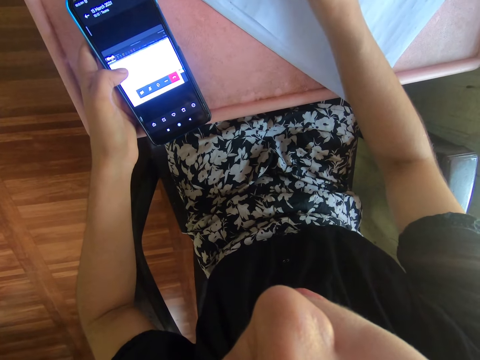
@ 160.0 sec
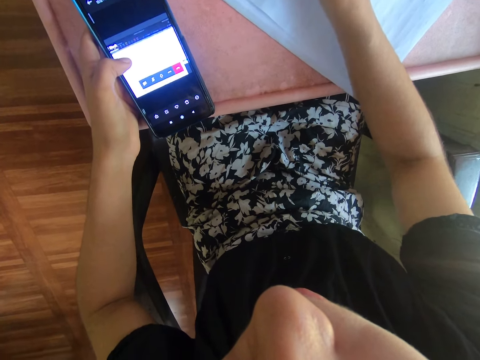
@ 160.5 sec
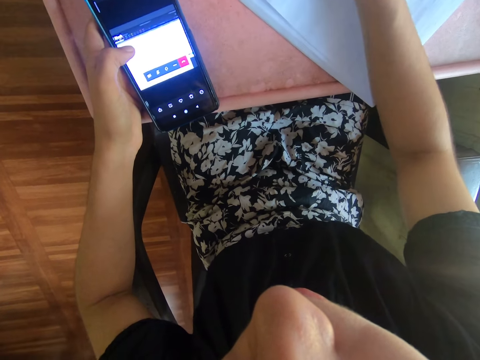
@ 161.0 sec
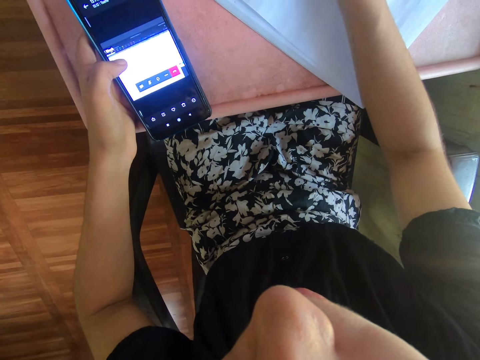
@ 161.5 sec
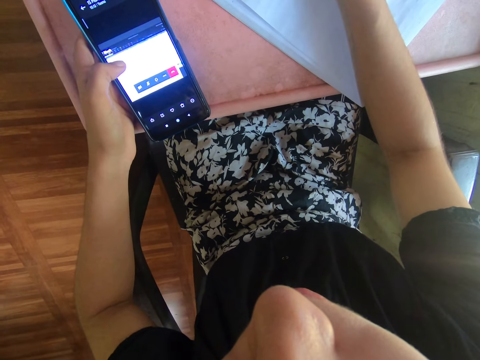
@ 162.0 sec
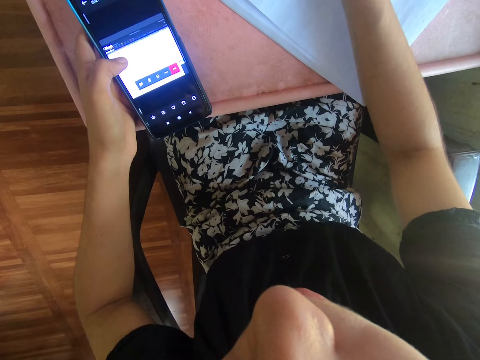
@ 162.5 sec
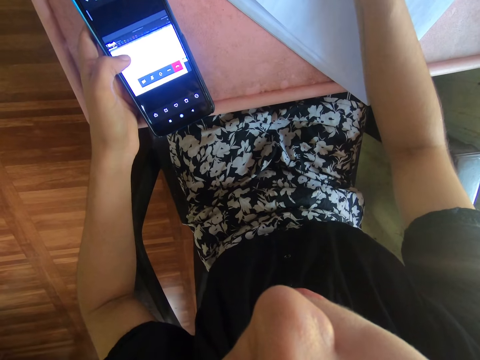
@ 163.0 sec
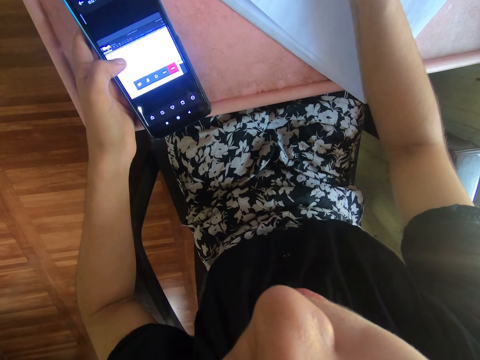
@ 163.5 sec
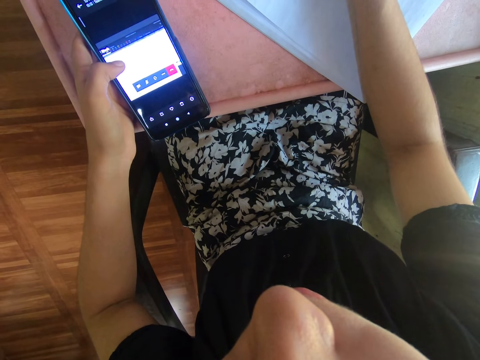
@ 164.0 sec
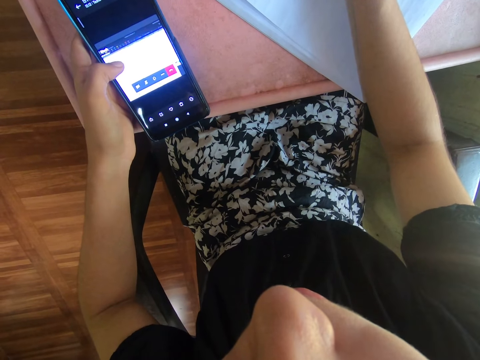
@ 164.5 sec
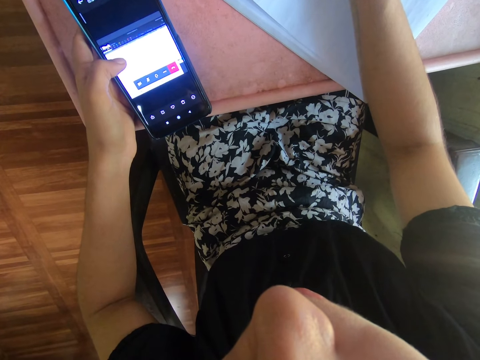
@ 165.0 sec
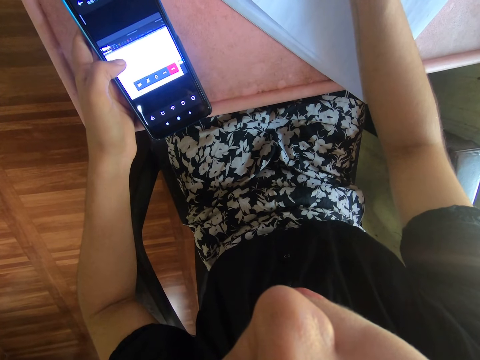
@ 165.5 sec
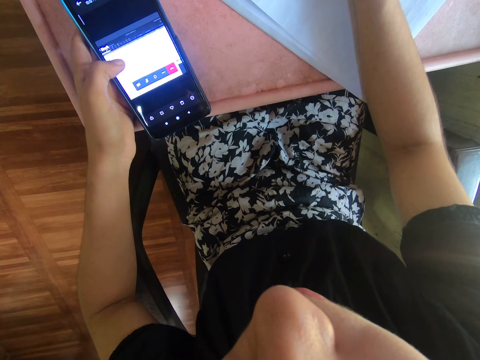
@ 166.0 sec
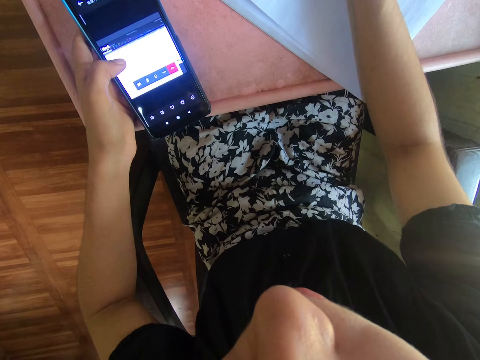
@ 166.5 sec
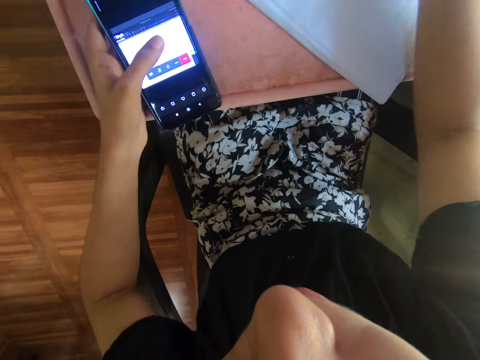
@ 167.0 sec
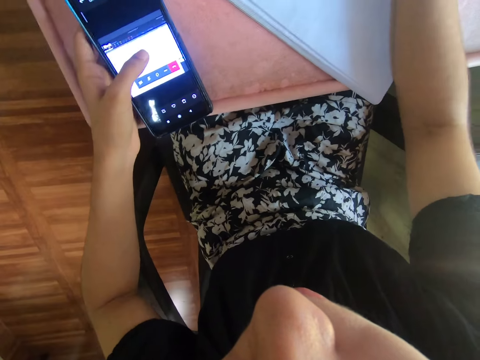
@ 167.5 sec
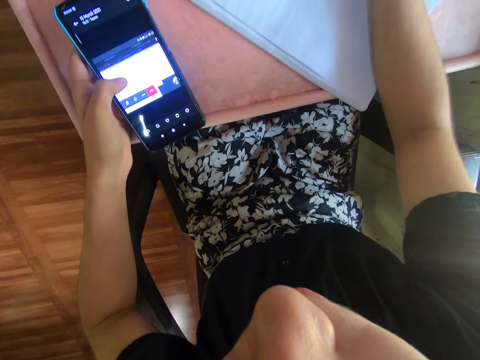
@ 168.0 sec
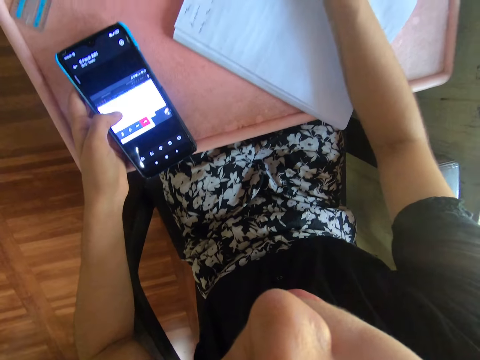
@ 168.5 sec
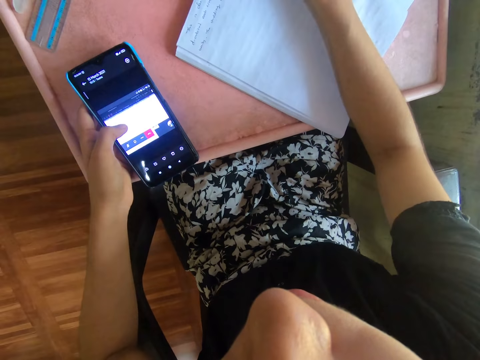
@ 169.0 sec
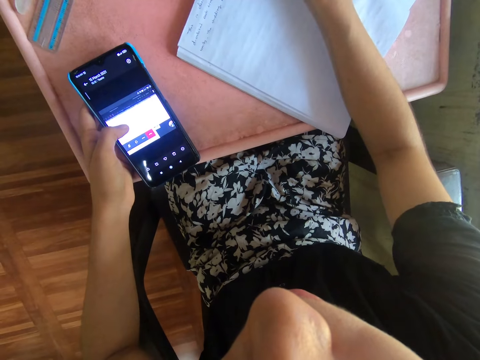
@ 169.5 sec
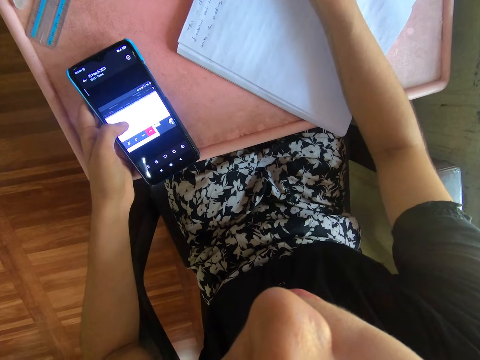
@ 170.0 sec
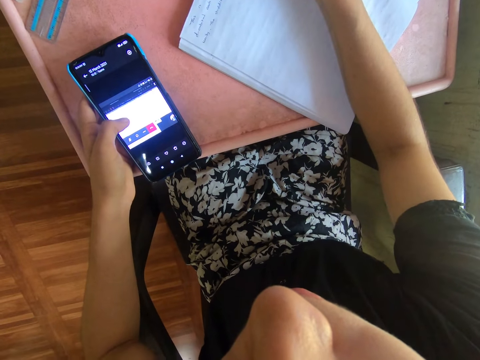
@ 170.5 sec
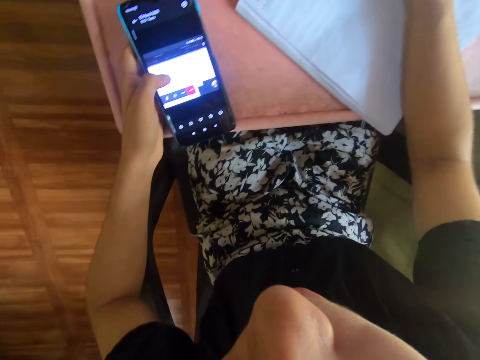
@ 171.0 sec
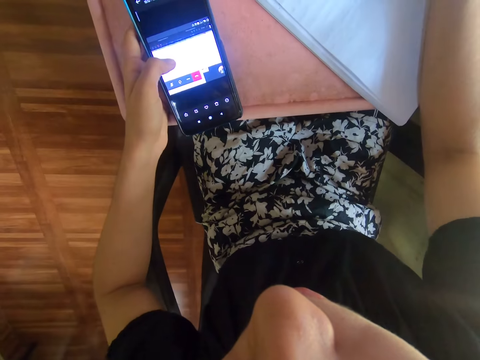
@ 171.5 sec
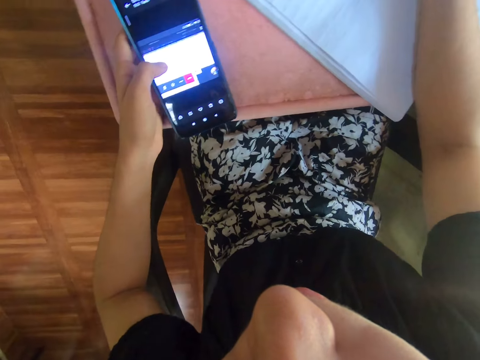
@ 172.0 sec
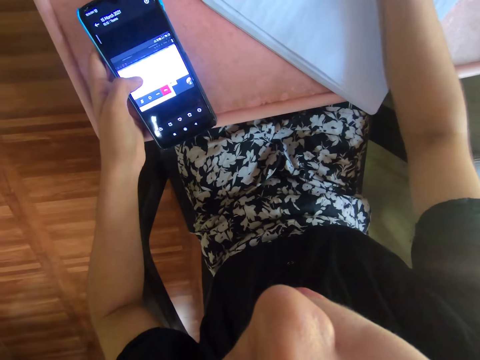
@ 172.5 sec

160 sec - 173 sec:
The camera wearer scrolls through the phone. They write on the book.

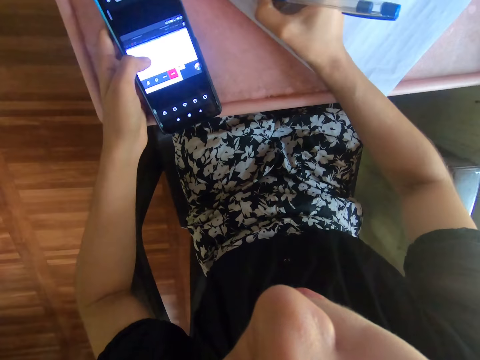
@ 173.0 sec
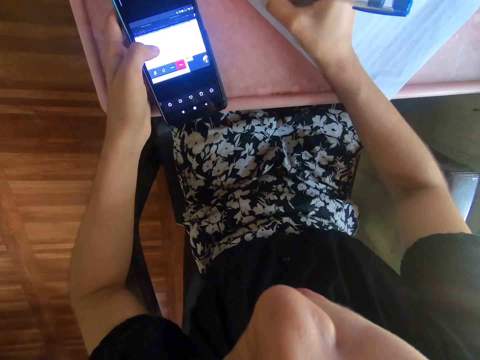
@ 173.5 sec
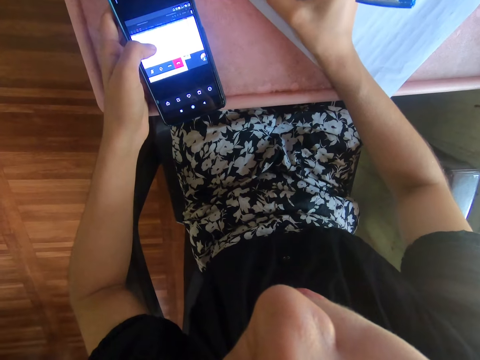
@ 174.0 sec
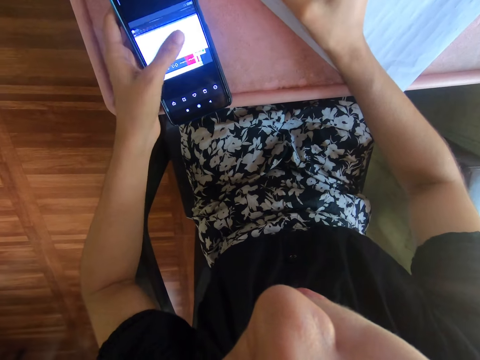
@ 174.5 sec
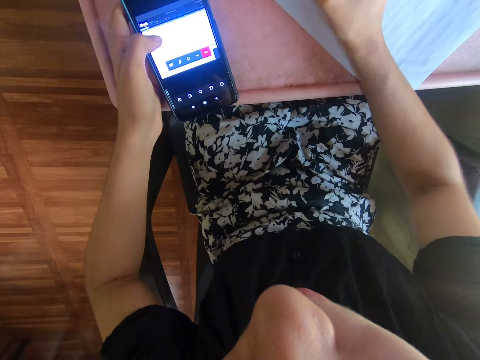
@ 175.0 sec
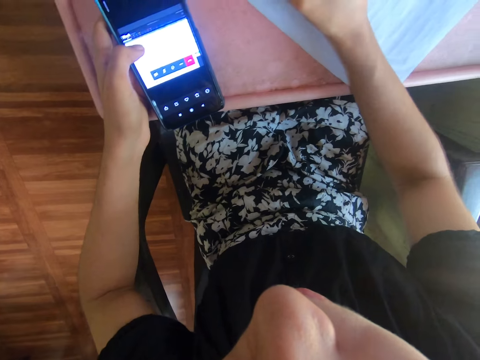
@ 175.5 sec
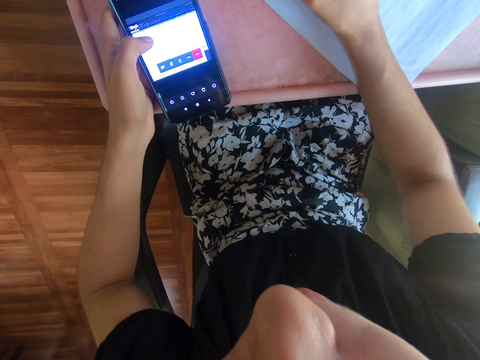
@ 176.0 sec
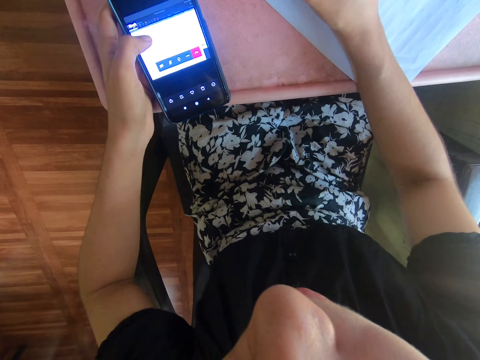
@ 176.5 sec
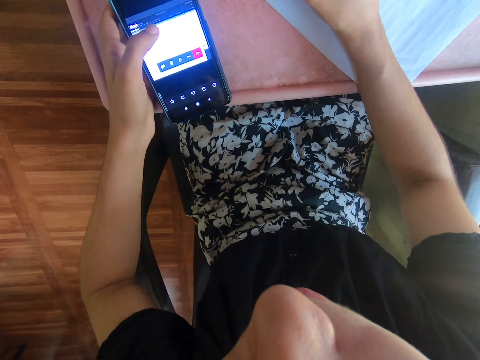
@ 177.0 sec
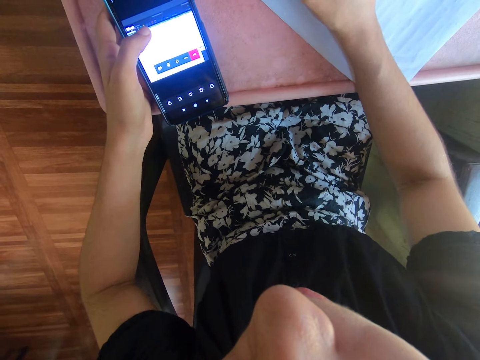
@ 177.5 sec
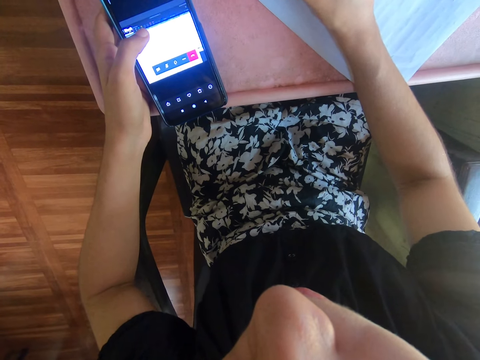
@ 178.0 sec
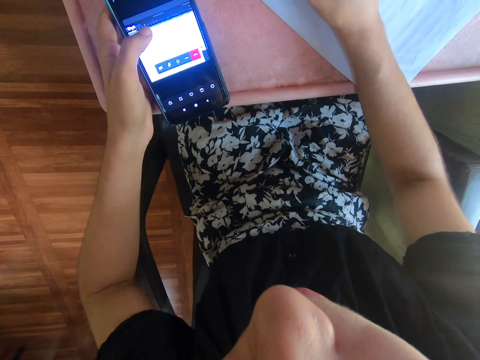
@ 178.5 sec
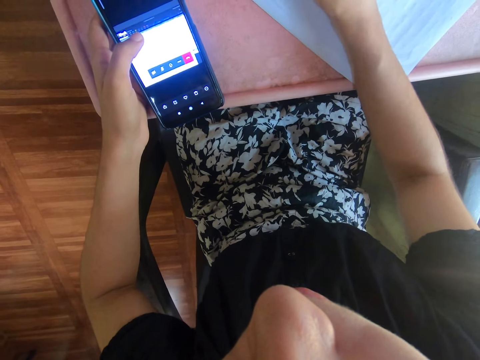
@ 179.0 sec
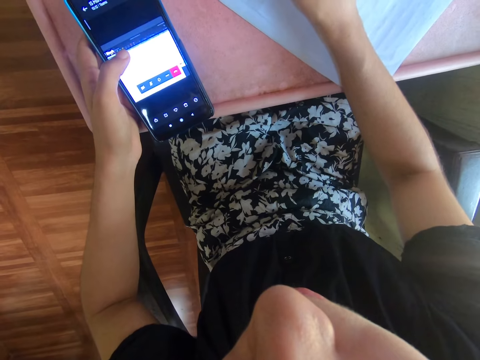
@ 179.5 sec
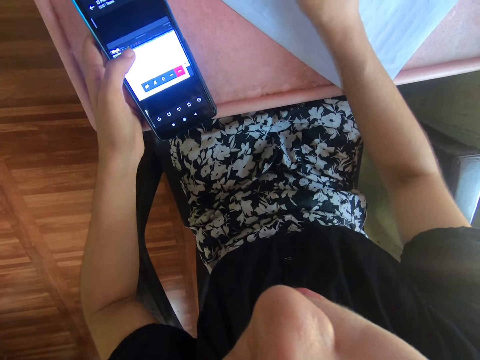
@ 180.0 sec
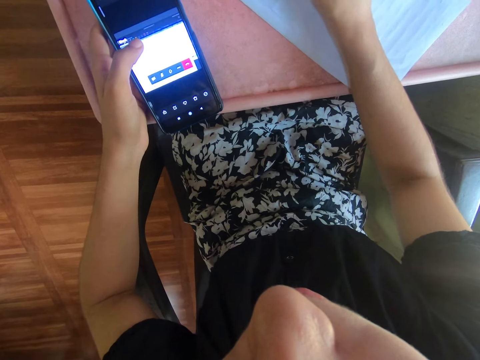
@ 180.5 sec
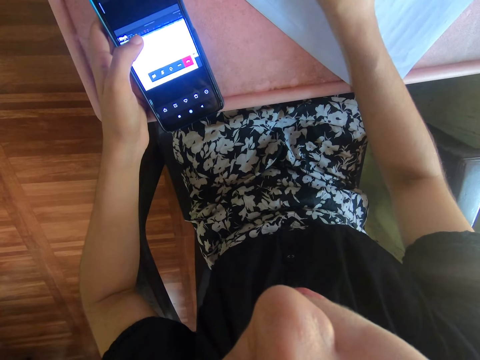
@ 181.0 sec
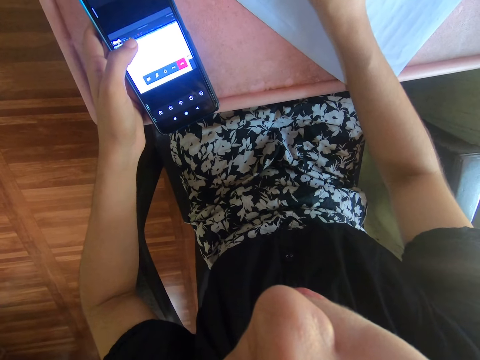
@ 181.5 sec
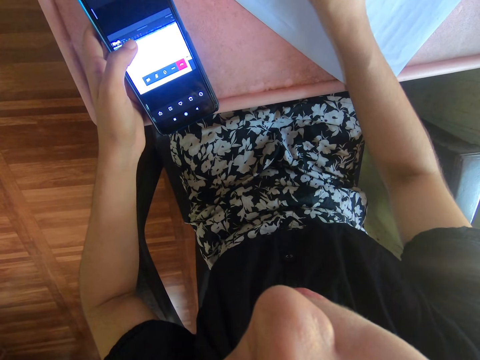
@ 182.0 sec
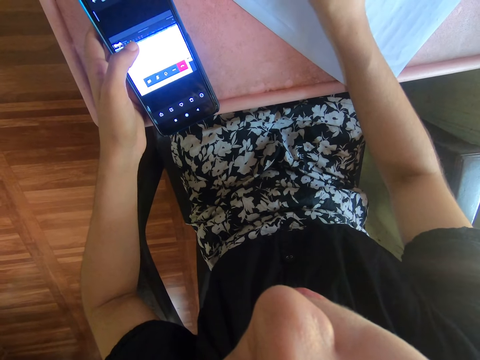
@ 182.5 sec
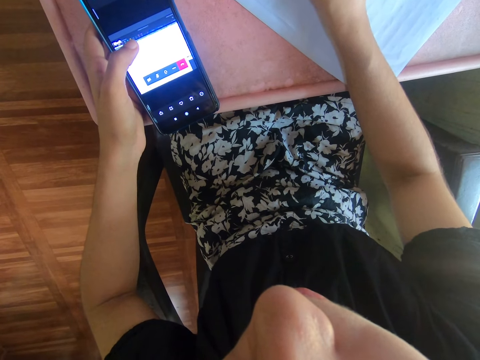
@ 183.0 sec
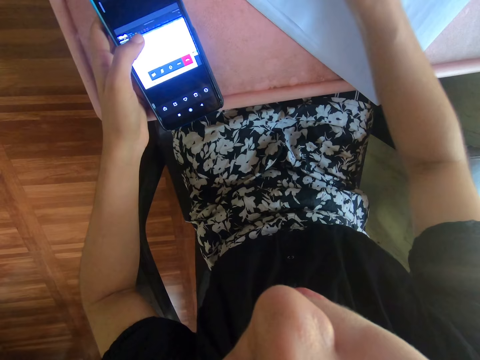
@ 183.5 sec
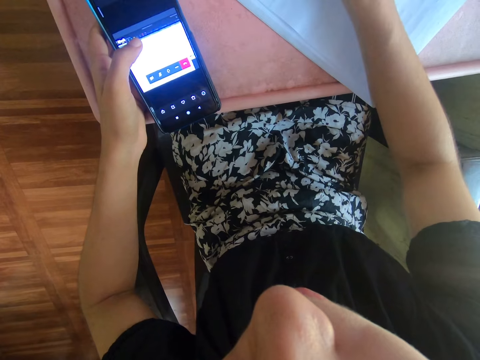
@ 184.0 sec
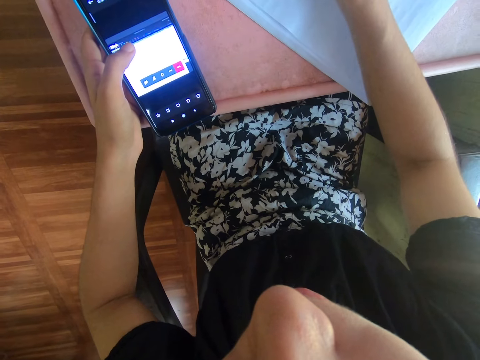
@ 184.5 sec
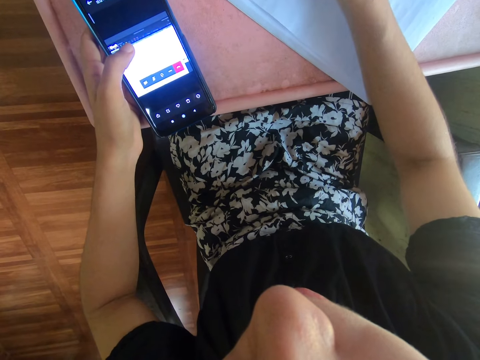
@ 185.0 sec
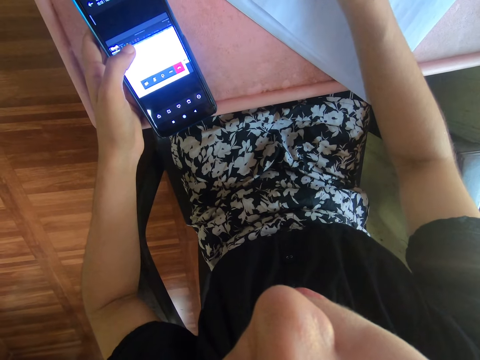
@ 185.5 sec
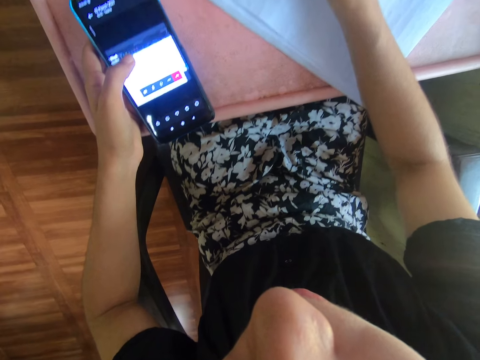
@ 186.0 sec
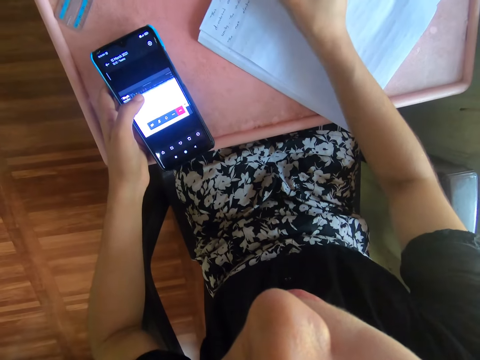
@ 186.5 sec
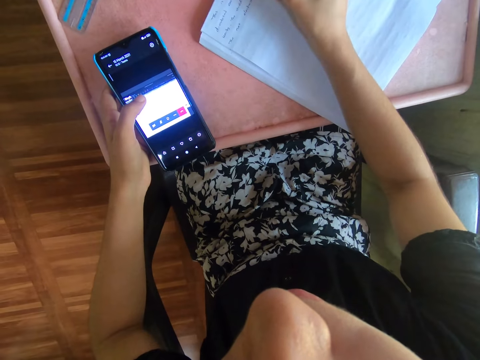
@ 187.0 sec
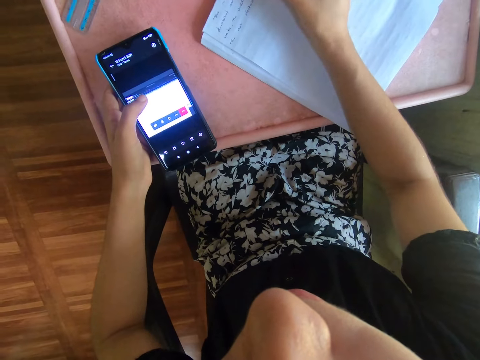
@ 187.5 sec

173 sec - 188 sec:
The camera wearer scrolls through the phone. They write on the book.
